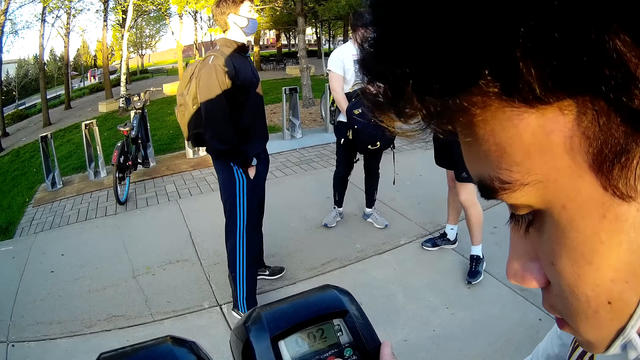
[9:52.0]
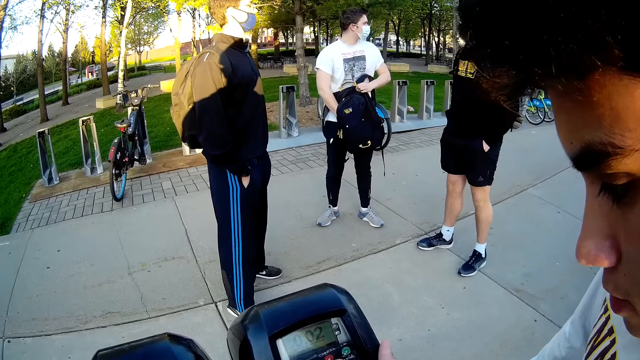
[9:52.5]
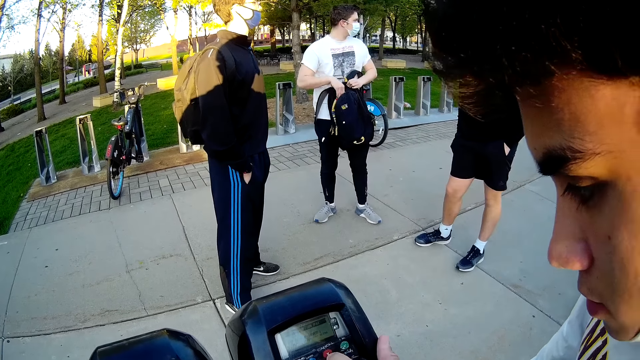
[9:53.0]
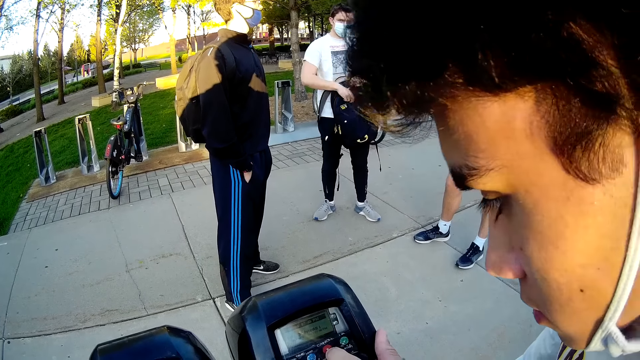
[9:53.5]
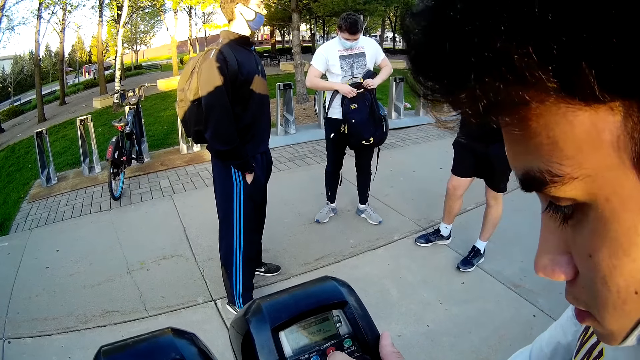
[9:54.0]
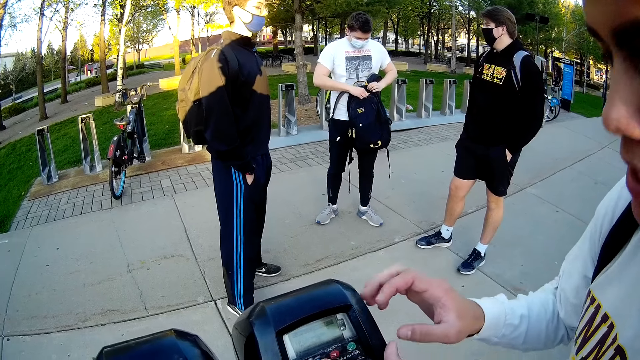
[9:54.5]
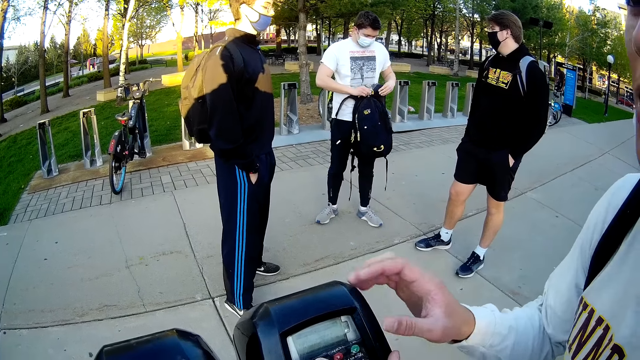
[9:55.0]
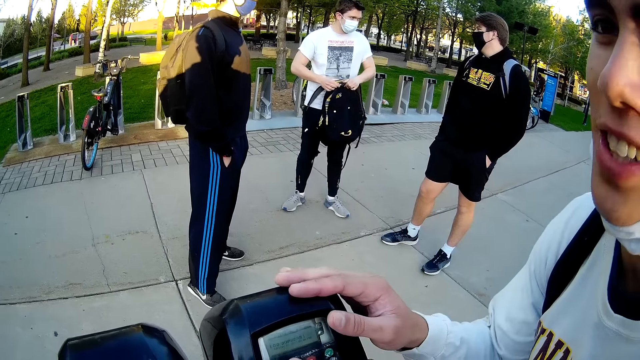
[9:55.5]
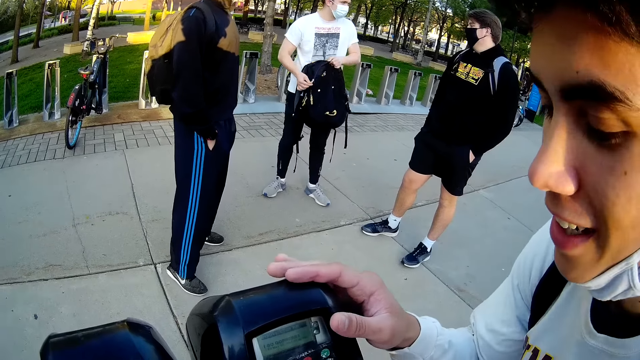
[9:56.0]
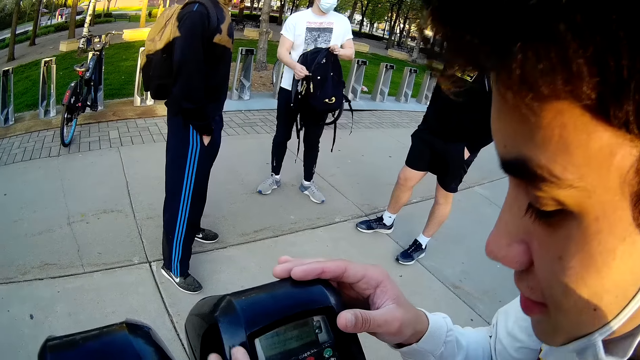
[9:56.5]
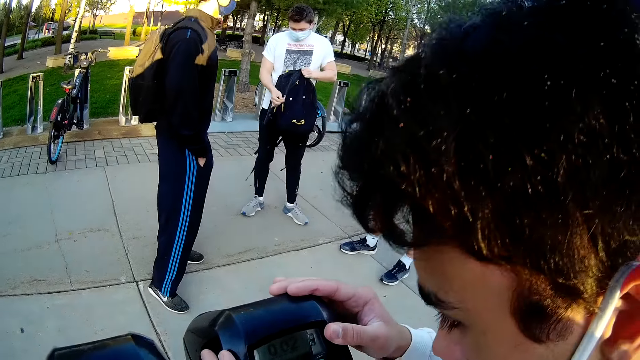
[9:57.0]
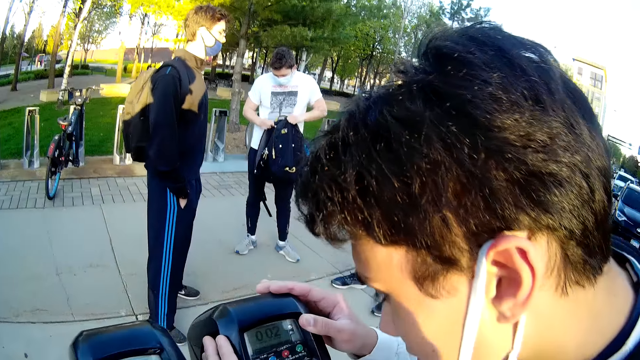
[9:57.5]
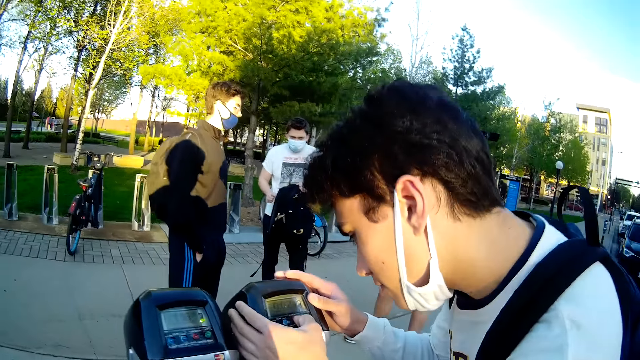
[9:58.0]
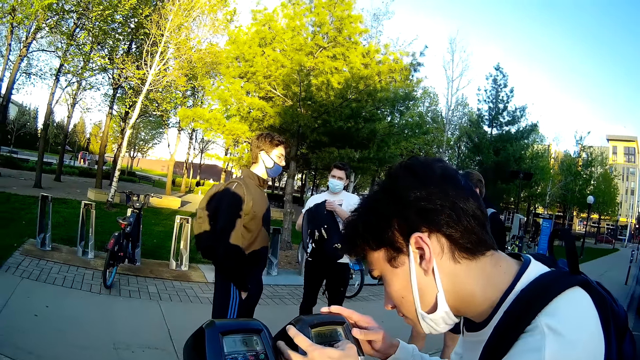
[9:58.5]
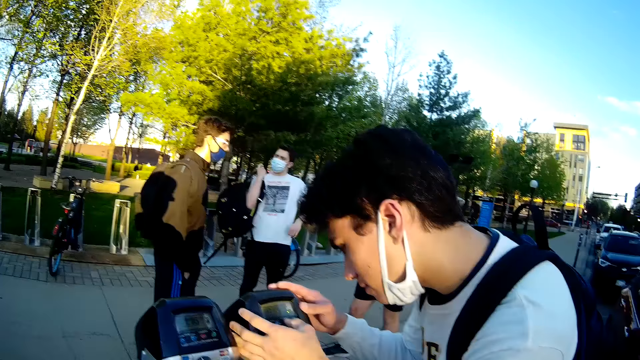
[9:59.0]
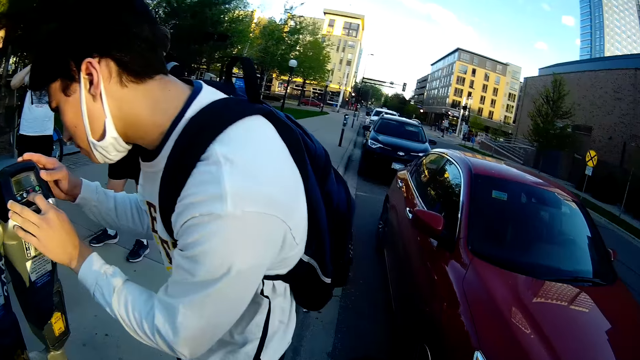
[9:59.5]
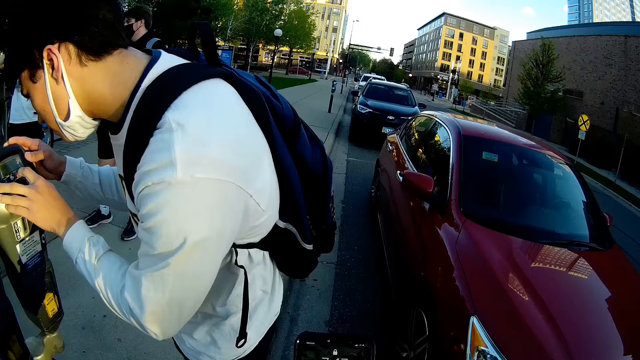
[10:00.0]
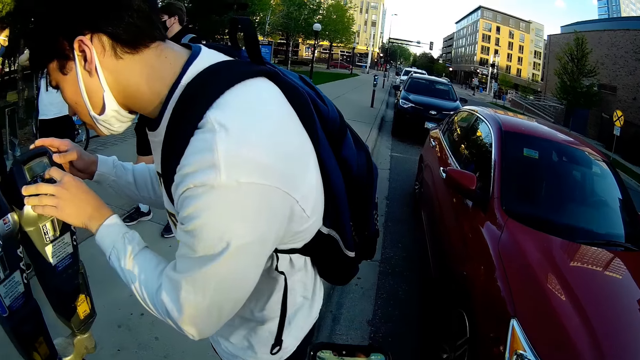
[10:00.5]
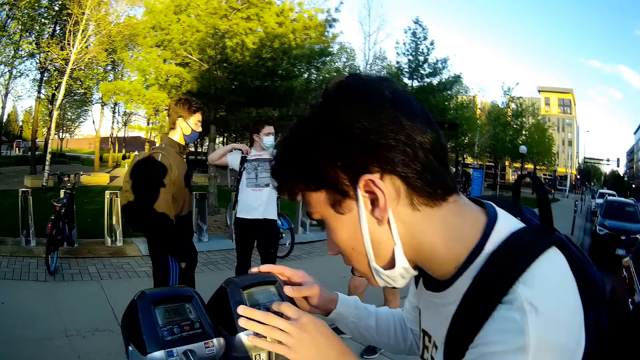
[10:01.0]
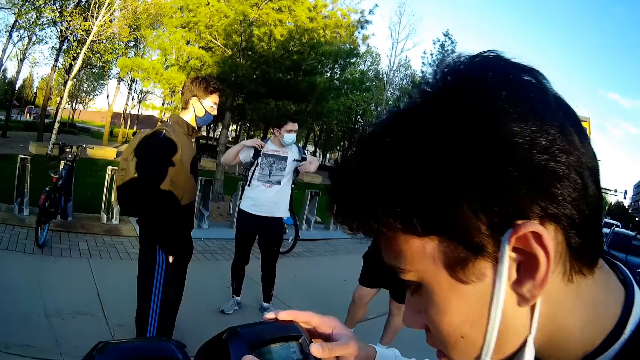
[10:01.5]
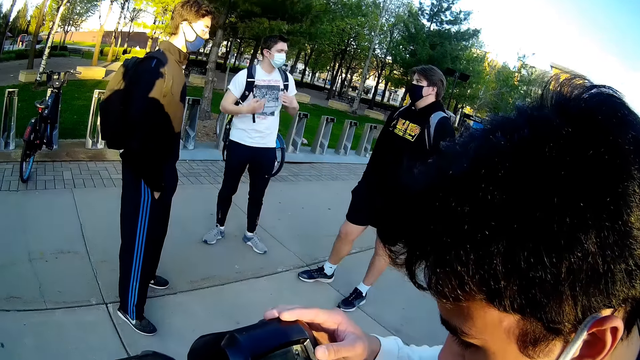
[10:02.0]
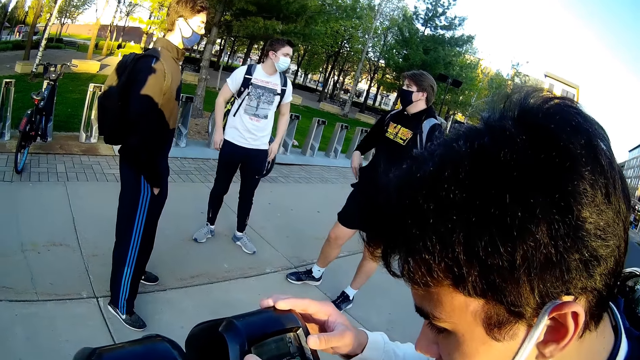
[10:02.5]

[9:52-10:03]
The man touches the parking access control system with his right hand. The man operates the parking access control system.

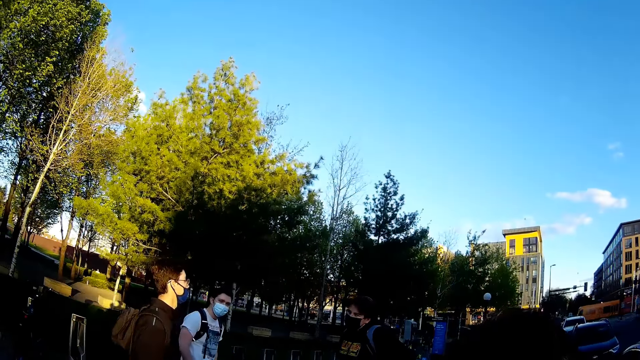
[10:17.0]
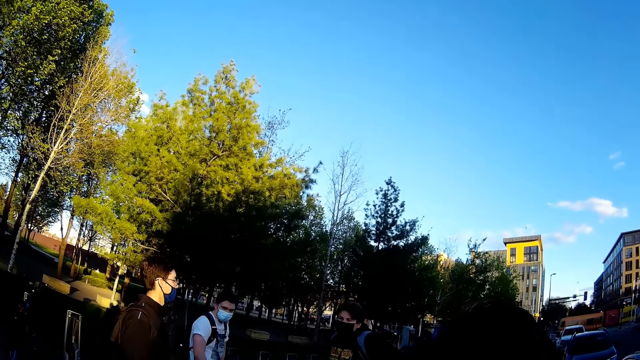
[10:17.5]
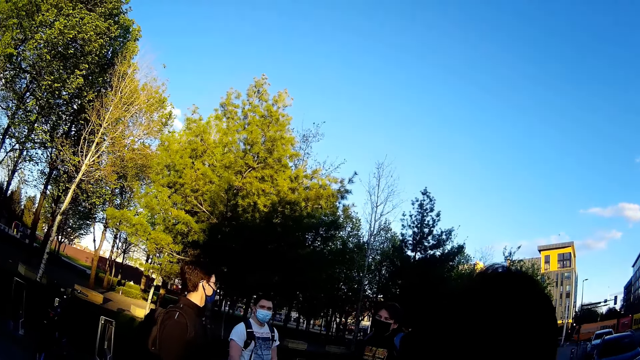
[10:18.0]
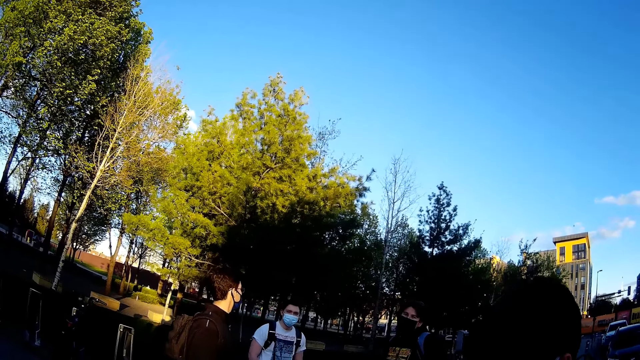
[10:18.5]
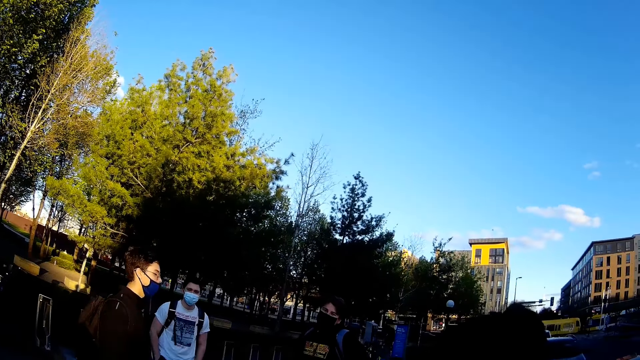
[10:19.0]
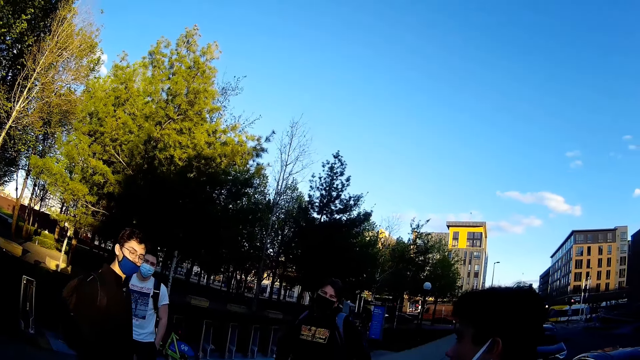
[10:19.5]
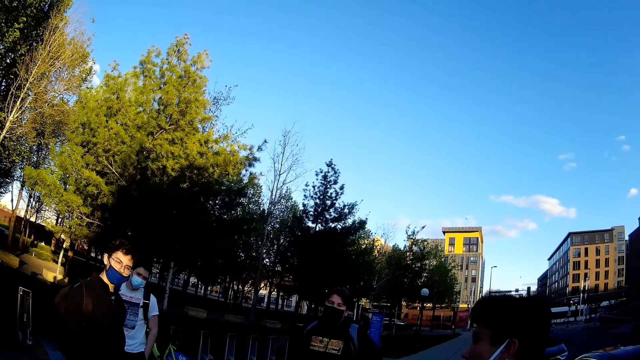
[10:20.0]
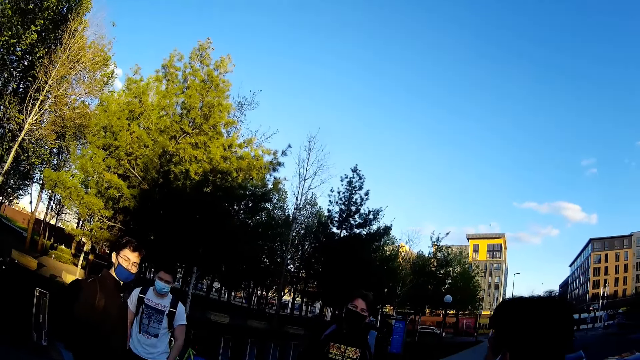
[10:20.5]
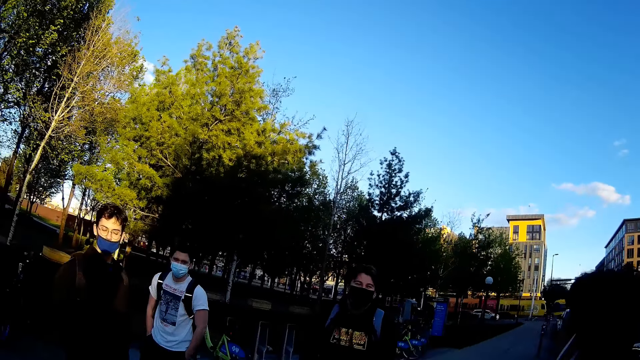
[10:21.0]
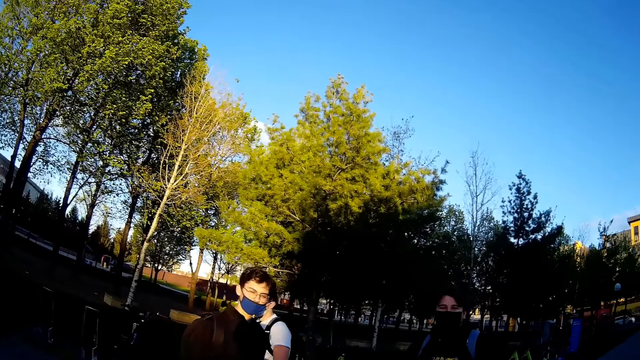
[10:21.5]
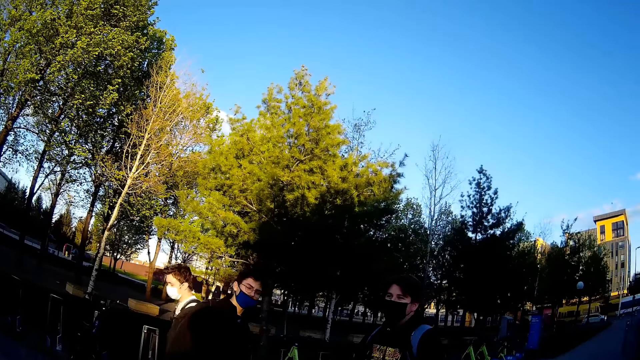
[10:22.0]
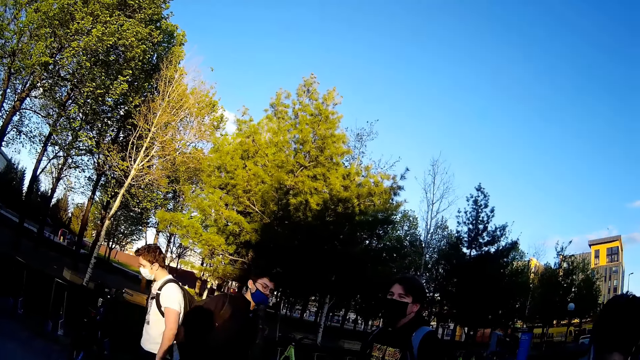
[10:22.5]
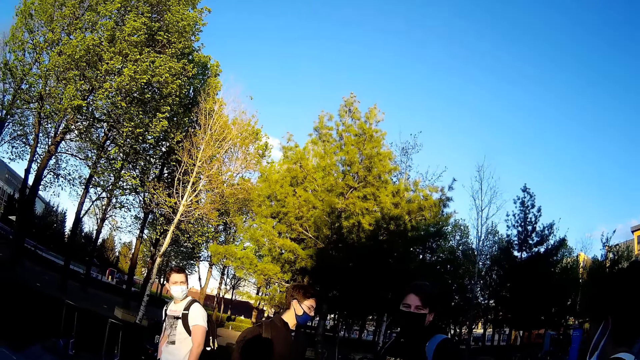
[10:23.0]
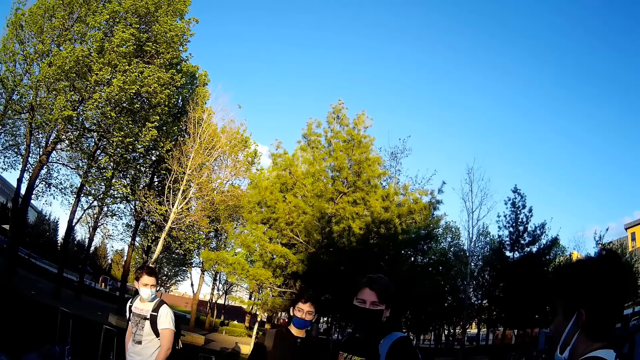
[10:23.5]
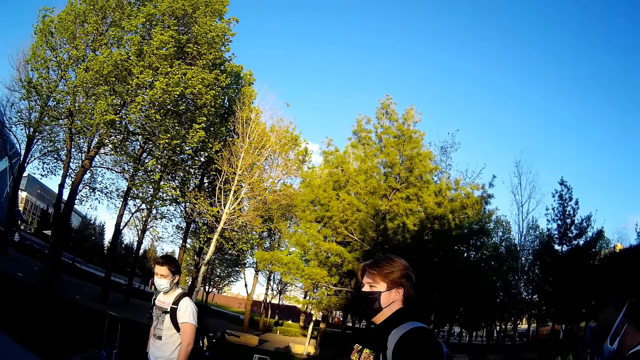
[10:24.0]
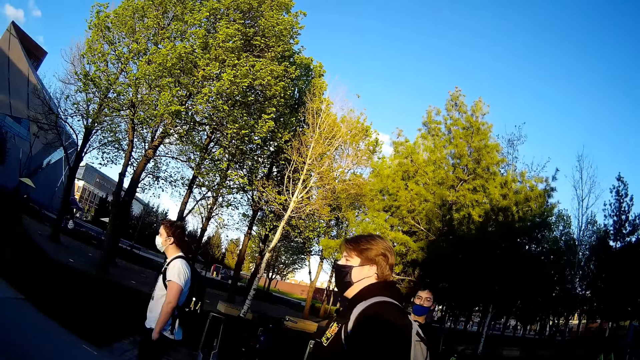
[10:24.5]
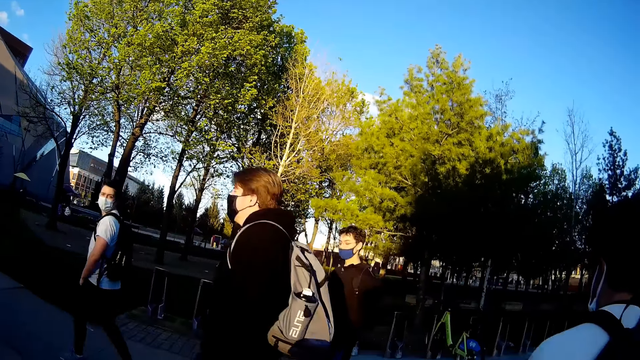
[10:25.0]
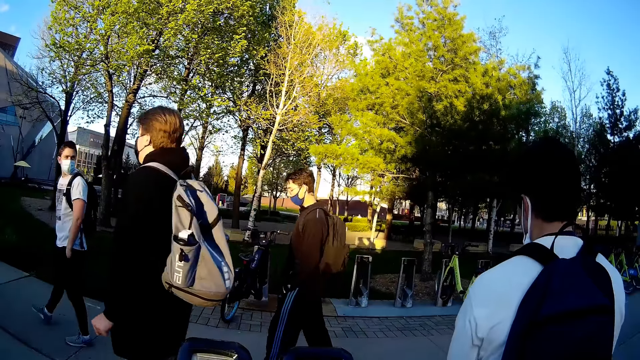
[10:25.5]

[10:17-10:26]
The camera wearer converses with a man, another man, and a third man. The second man converses with the camera wearer.
